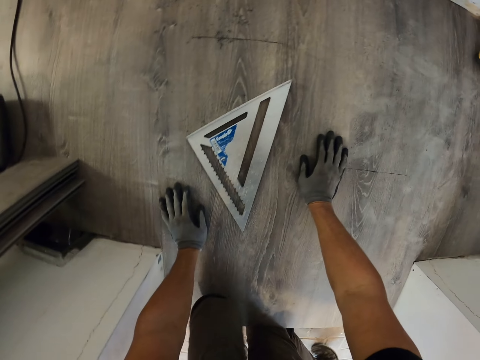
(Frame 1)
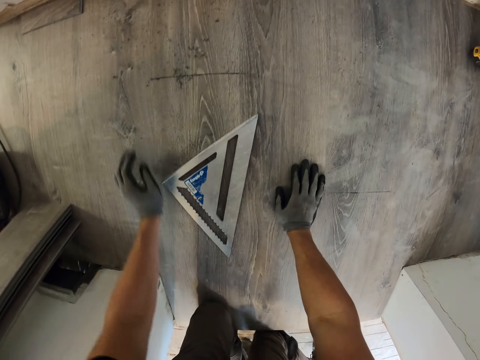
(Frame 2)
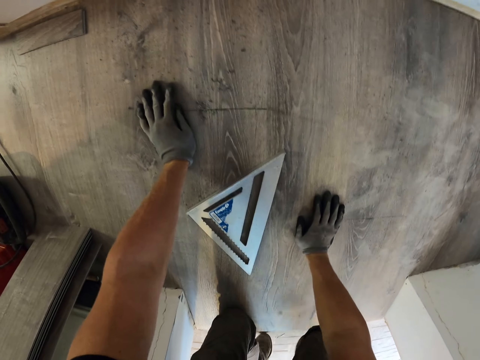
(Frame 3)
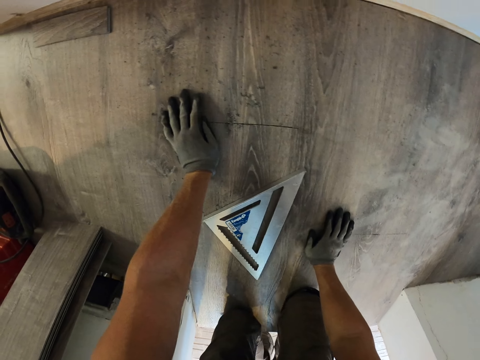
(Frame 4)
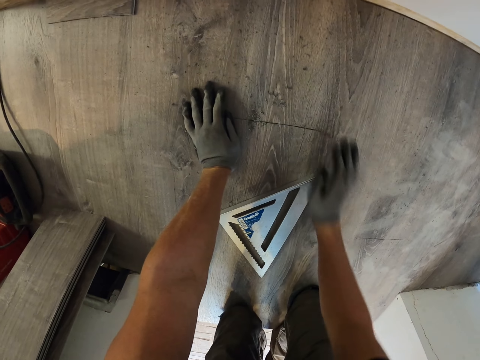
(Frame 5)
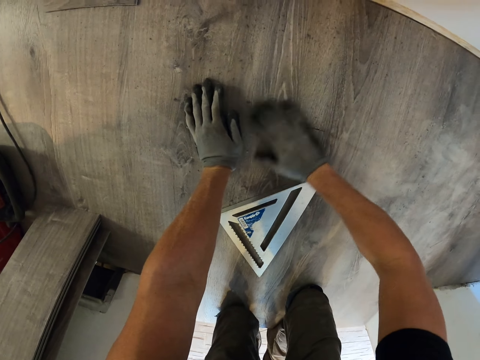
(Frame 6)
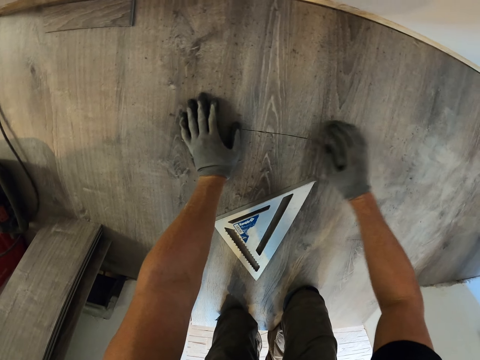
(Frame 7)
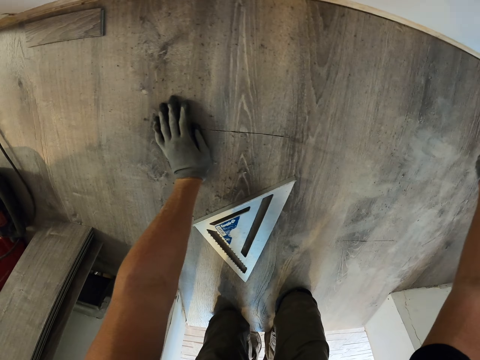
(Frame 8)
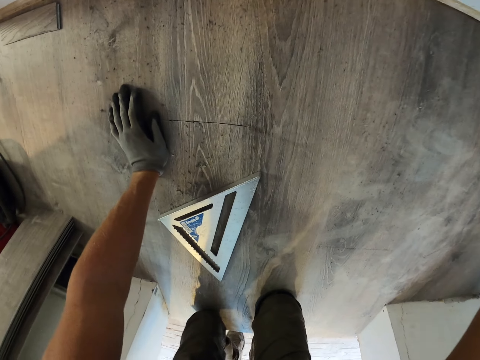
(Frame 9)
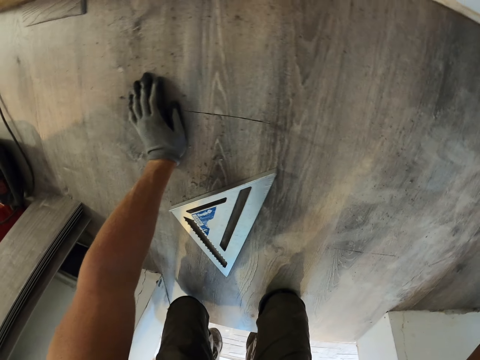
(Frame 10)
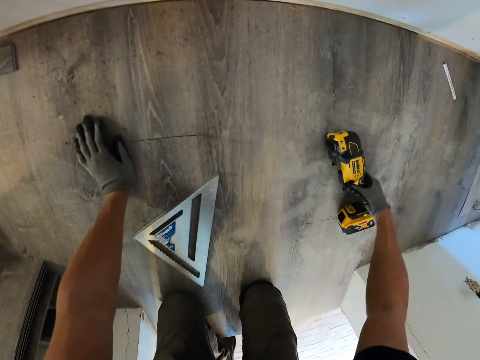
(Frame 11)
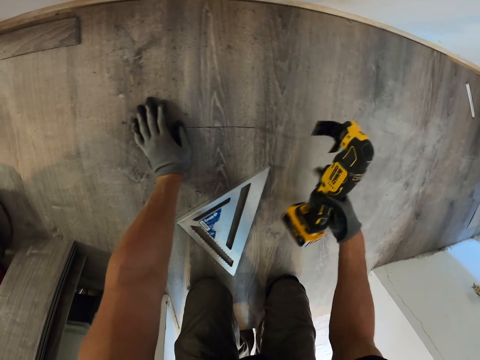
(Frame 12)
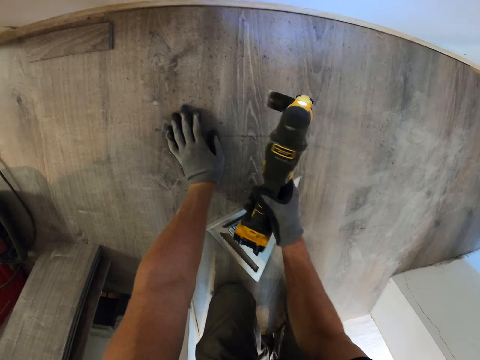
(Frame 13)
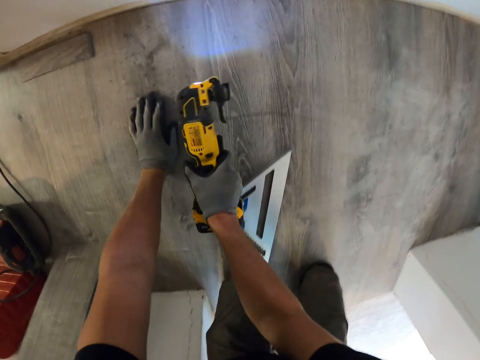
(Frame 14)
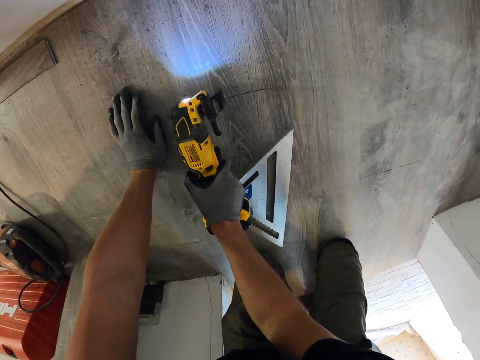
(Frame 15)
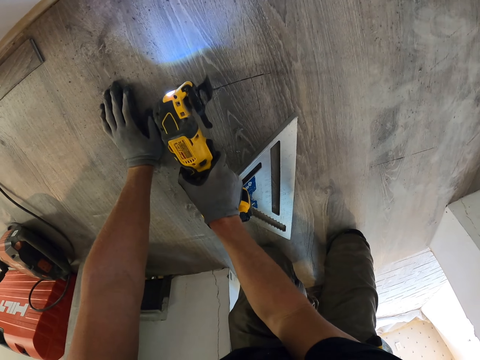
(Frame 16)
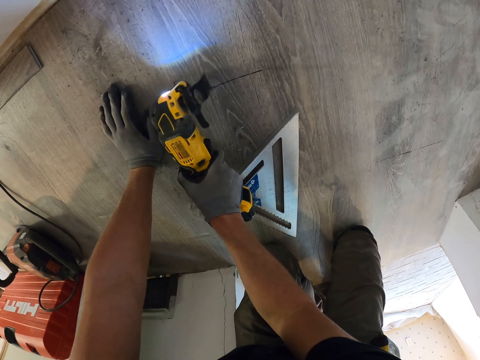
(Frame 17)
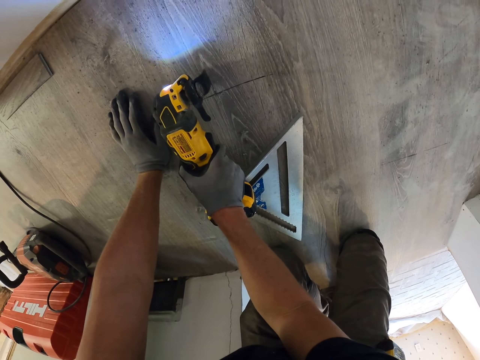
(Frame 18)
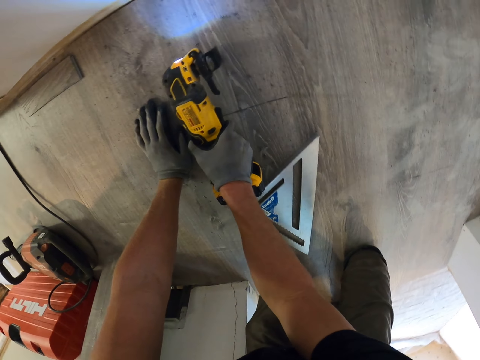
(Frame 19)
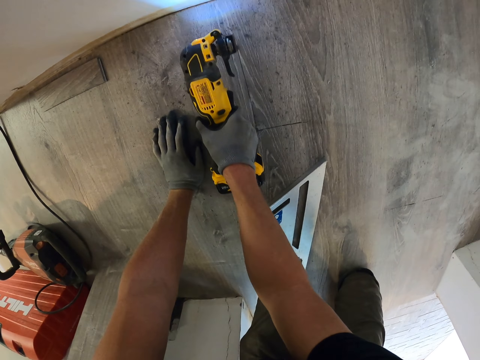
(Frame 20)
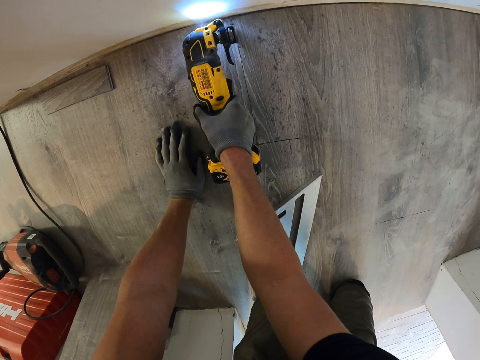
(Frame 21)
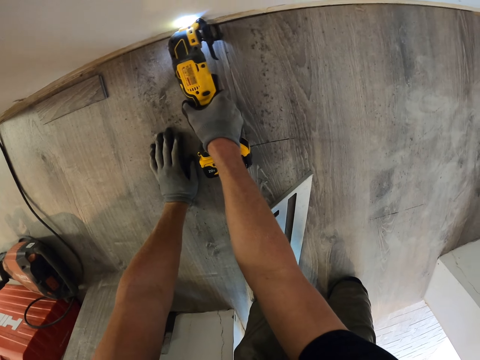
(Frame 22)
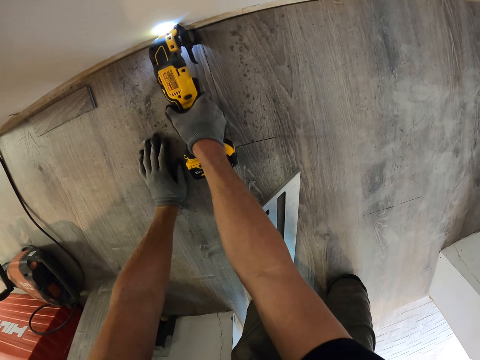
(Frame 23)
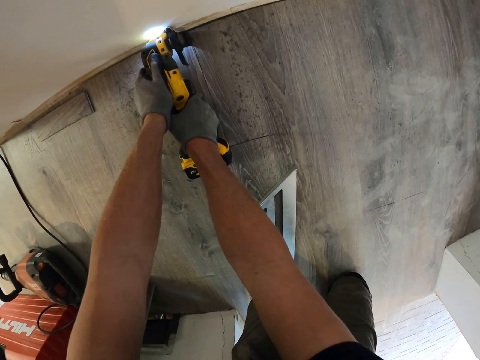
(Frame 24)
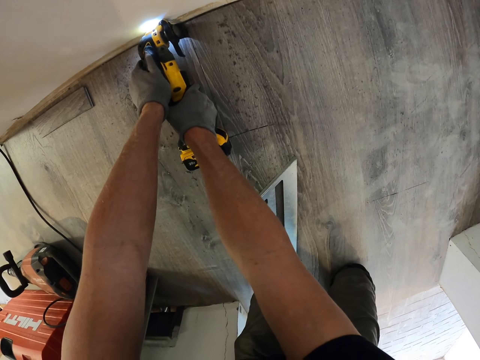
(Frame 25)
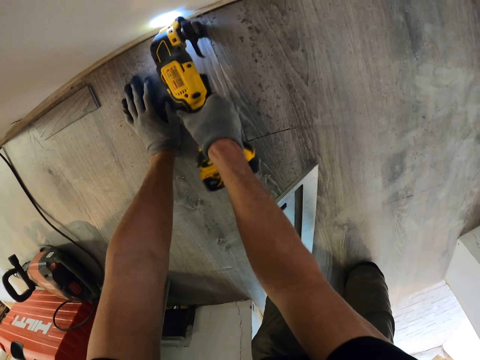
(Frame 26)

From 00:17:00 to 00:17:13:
The camera wearer cleans the PVC tiles with his left hand. He picks up the oscillating saw on the PVC tiles with his right hand. He cuts the PVC tiles with the oscillating saw.

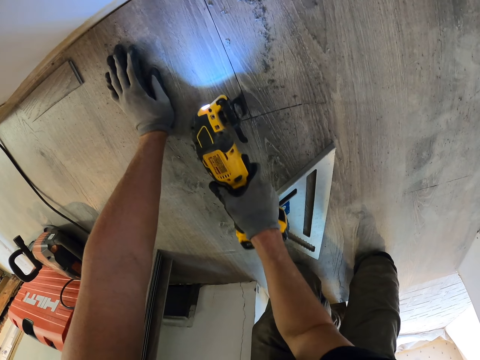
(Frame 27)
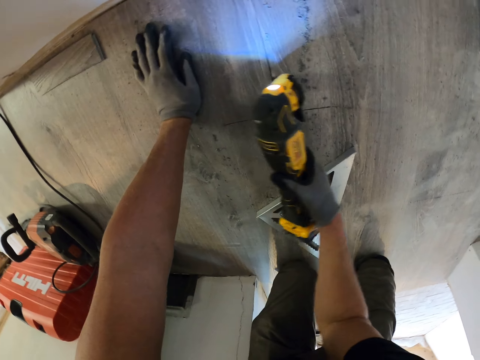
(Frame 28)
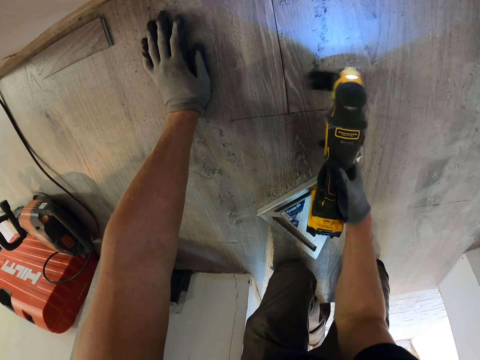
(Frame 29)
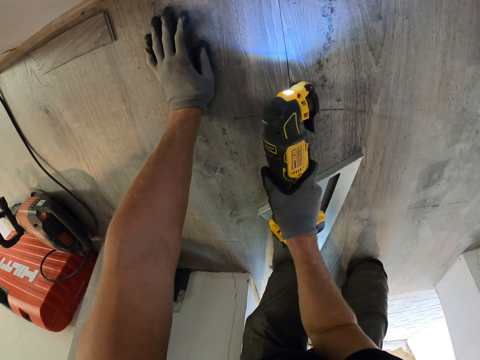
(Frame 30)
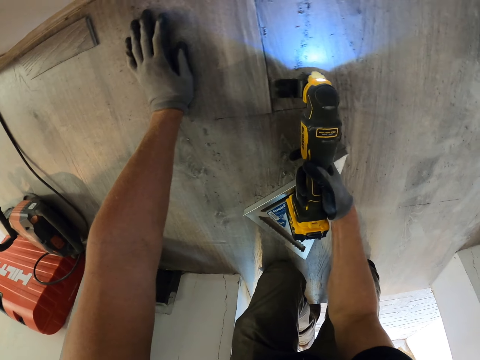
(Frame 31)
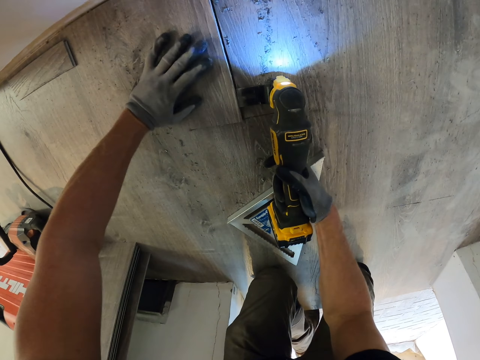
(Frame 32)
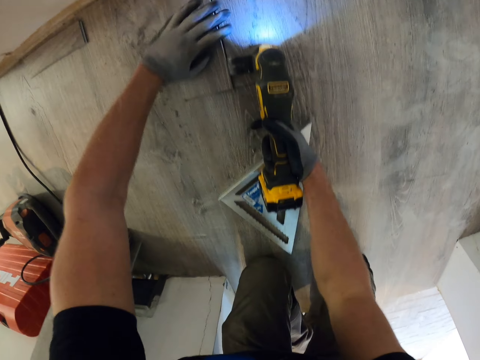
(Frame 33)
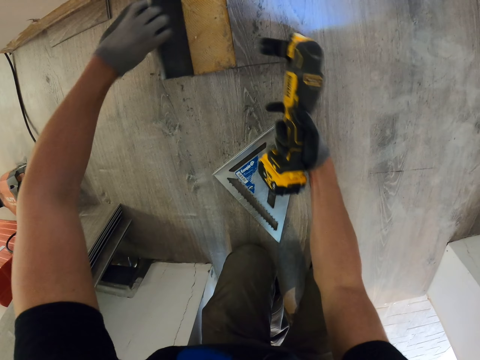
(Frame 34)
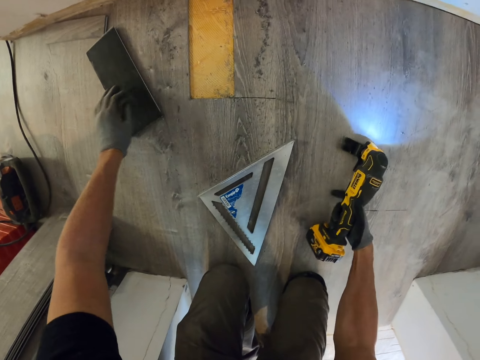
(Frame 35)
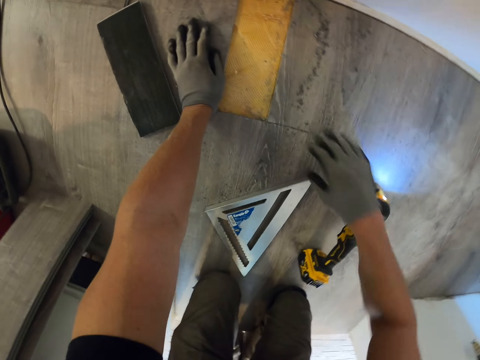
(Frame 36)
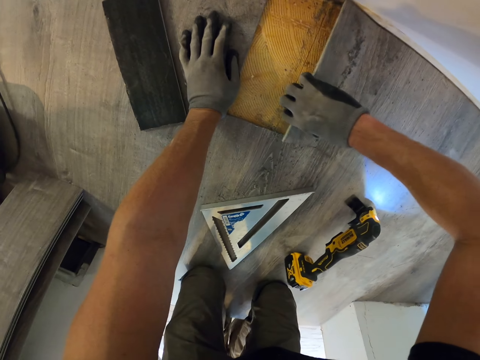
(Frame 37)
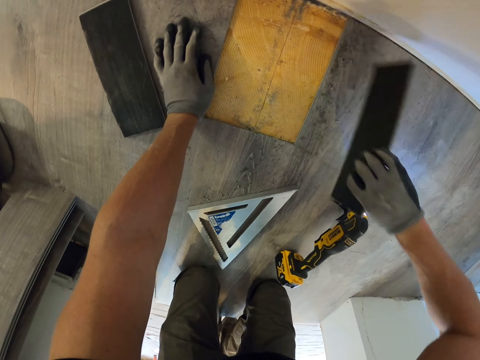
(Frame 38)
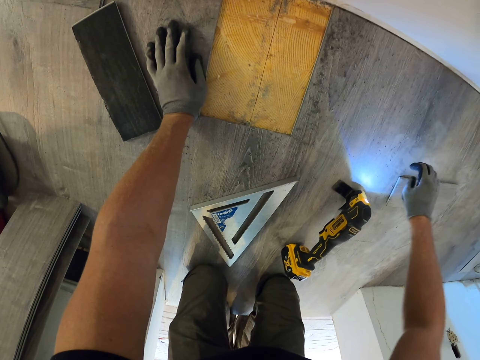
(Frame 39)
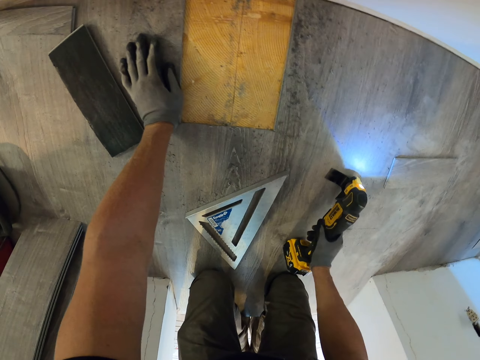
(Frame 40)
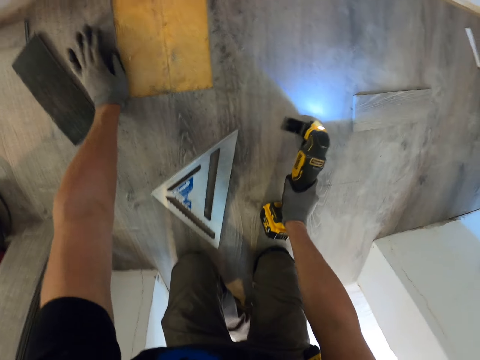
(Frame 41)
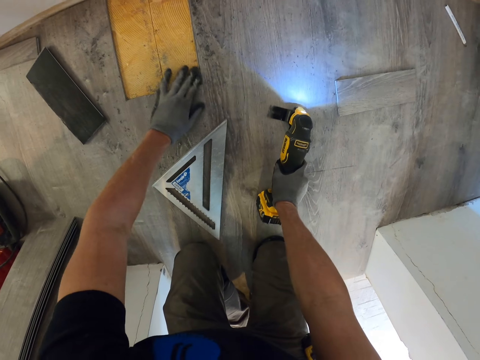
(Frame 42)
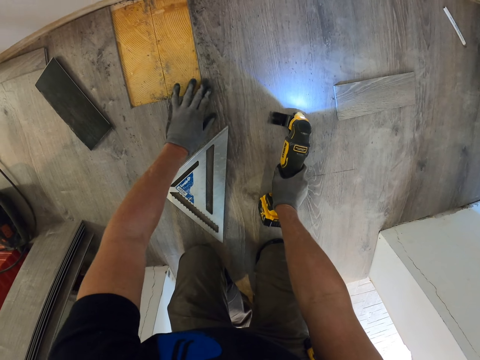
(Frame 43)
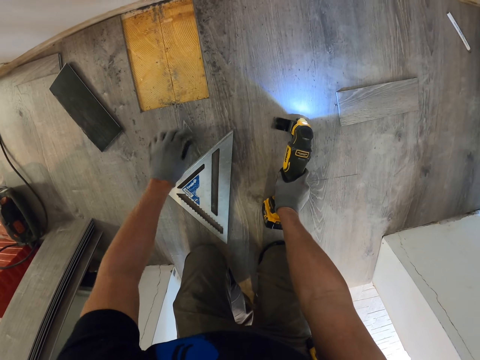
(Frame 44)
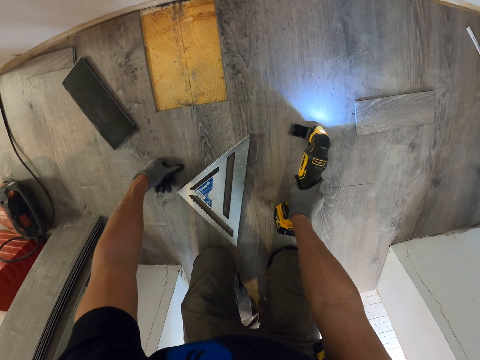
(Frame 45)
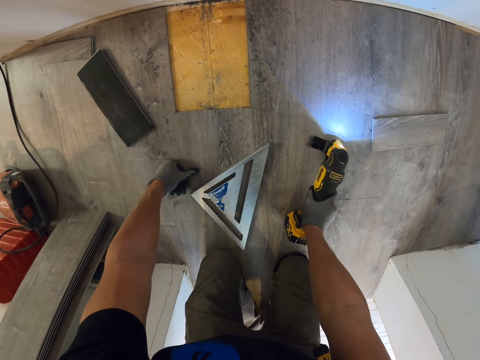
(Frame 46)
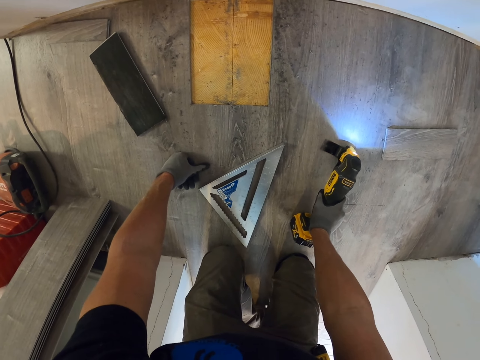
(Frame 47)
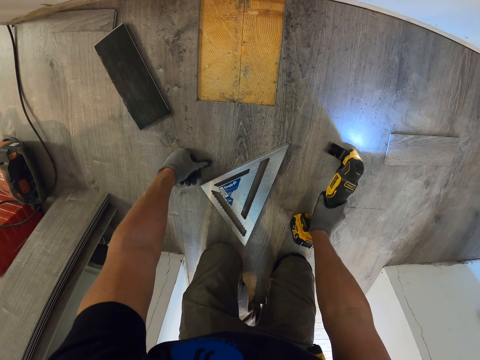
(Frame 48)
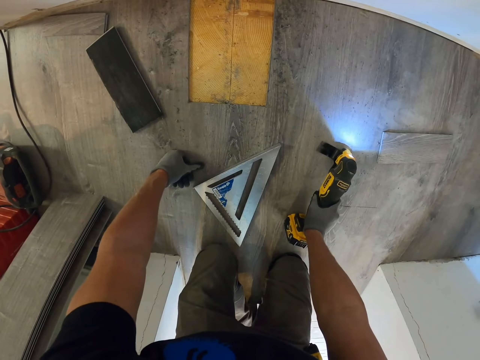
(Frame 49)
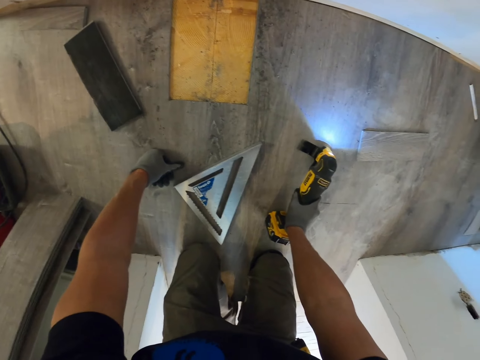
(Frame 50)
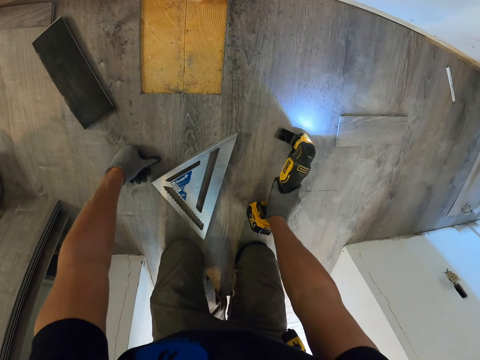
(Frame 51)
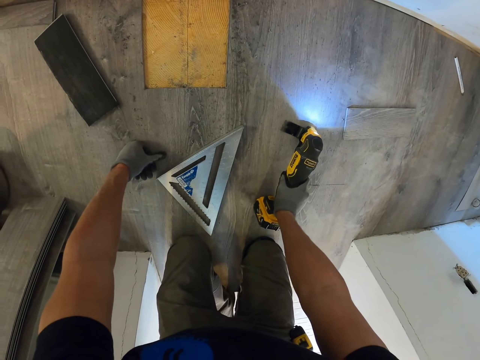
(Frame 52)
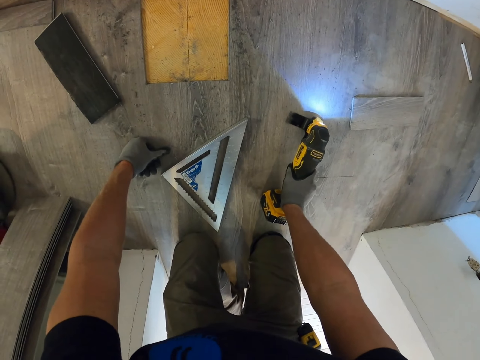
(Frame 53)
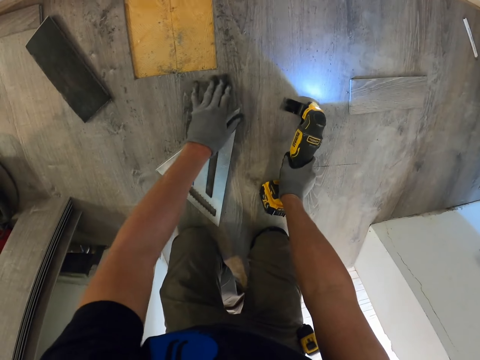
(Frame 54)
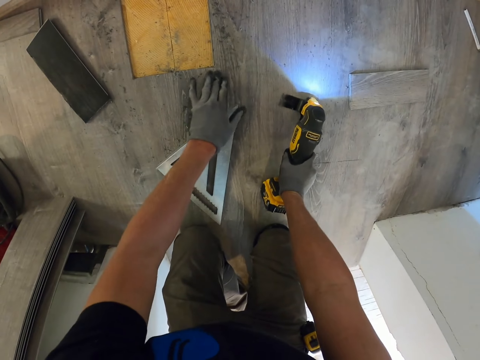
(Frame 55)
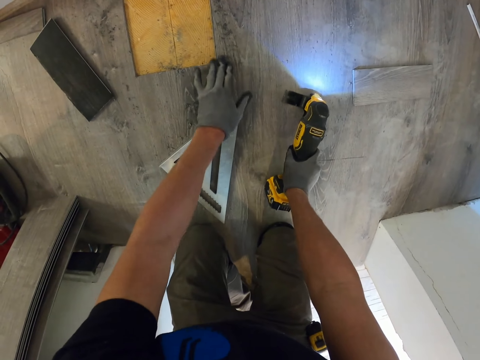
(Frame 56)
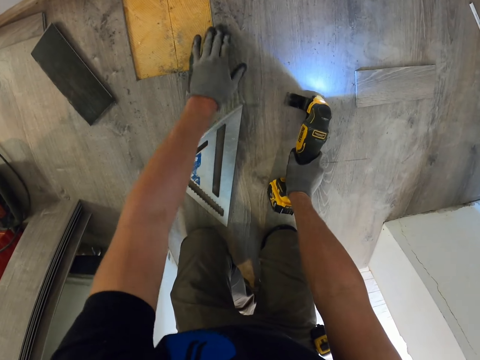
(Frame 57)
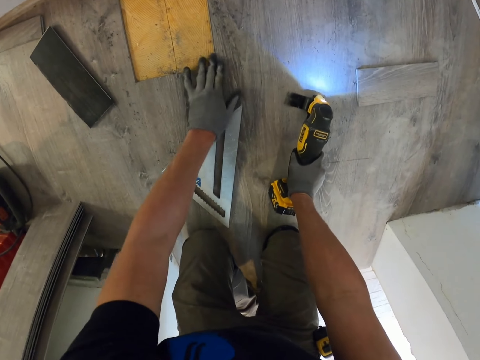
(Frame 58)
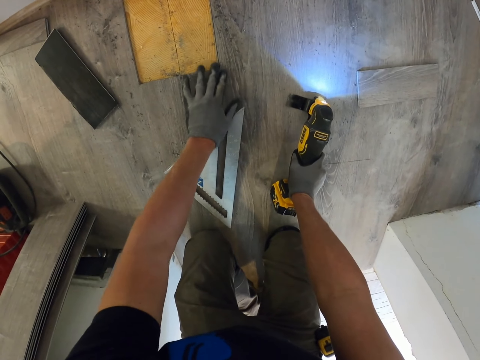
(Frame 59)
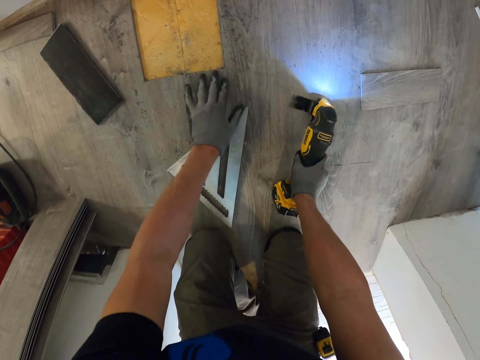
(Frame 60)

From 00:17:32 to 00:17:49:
The camera wearer lifts the PVC tiles from the floor with the oscillating saw or floor cutting machine. He removes the PVC tiles or wood on the floor with his left hand. He puts the wood on the floor. He places the oscillating saw on the PVC tiles. He removes the PVC tiles on the floor with his right hand. He puts the wood on the floor. He holds the floor cutting machine with his right hand. He rubs the floor with his left hand. He looks around the floor. He rubs the PVC tiles with the fingers of his left hand.
